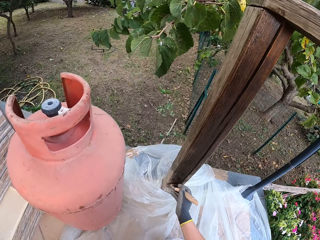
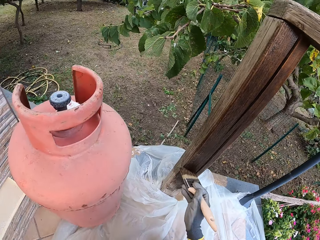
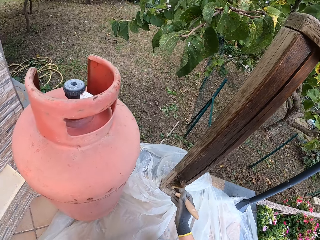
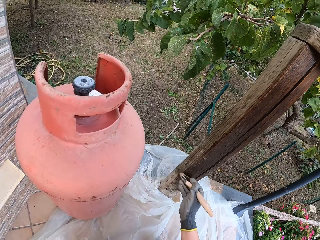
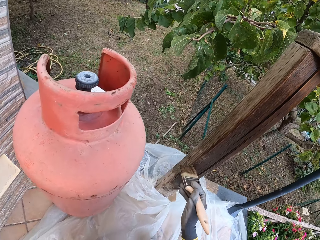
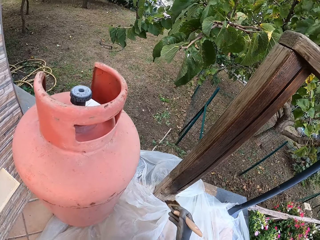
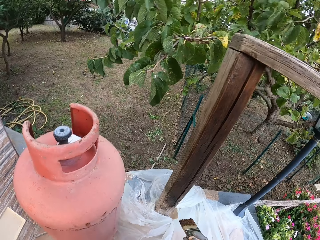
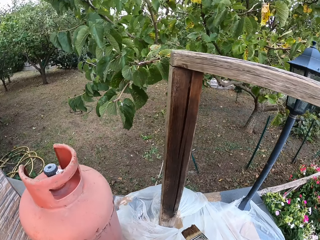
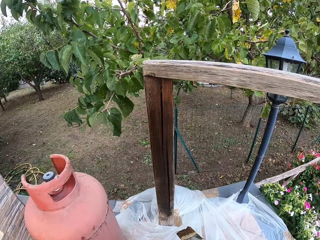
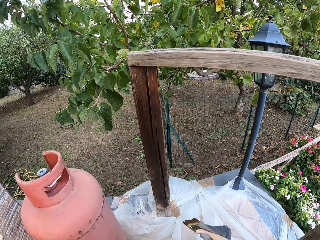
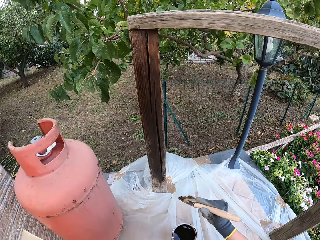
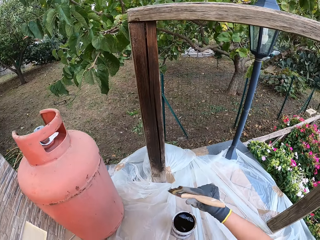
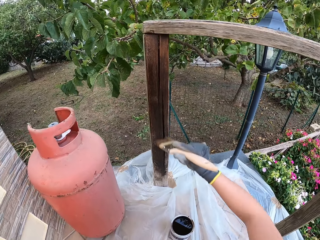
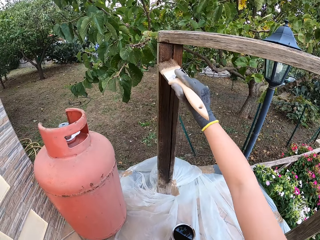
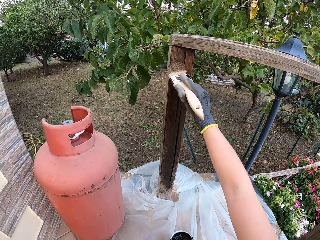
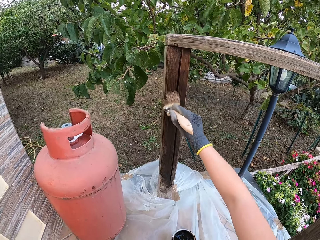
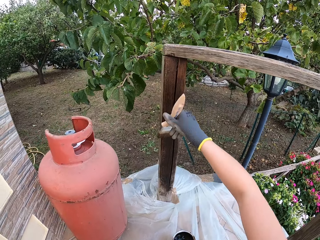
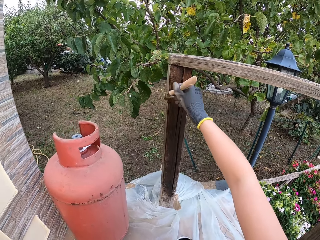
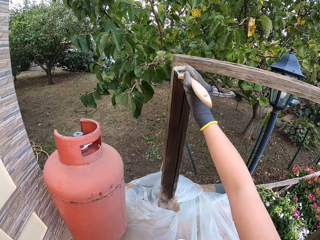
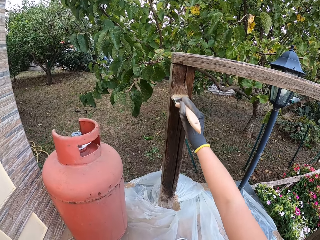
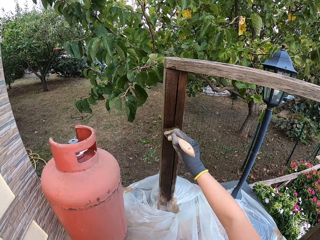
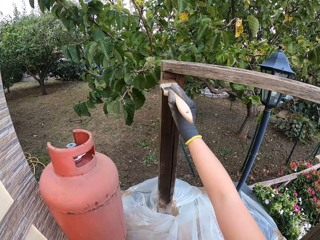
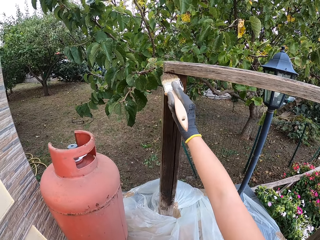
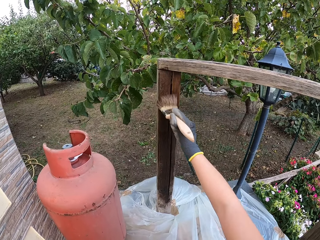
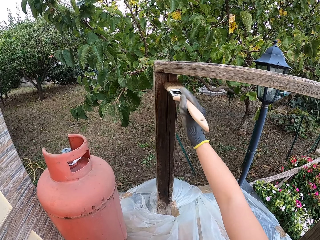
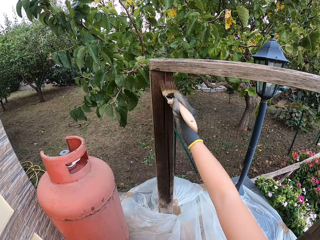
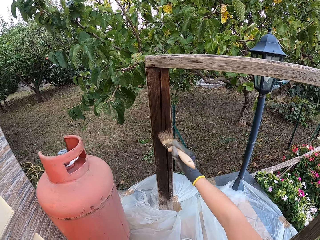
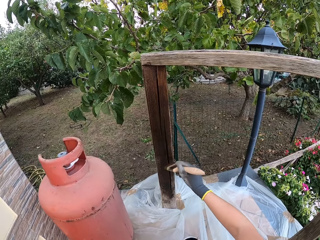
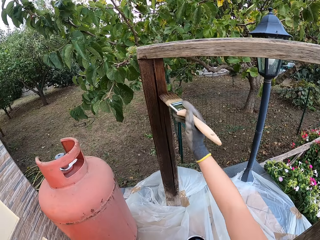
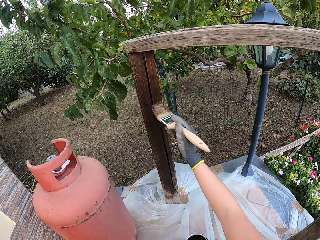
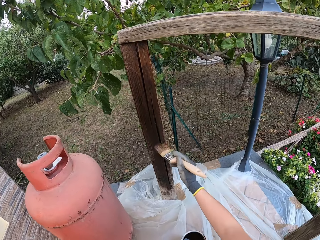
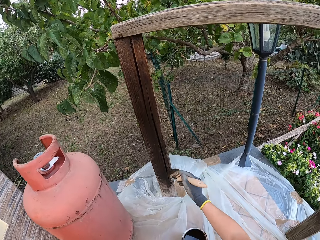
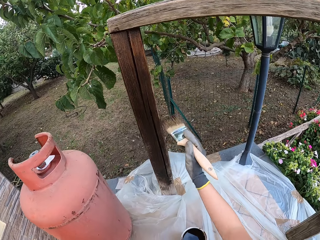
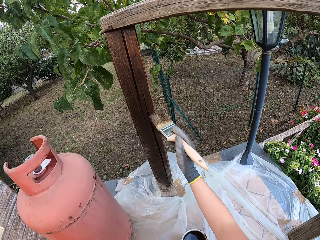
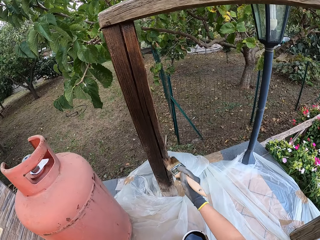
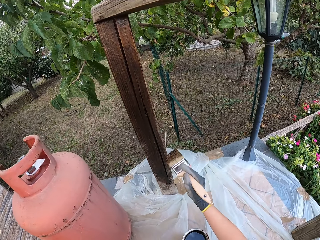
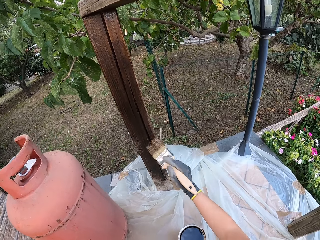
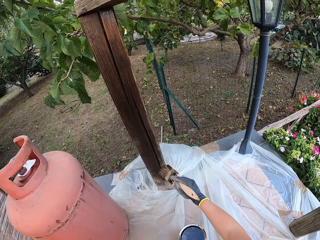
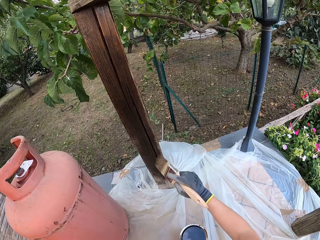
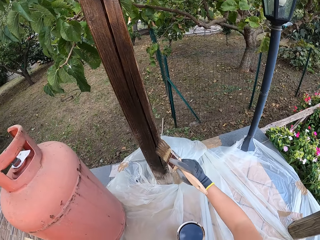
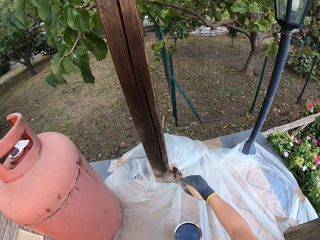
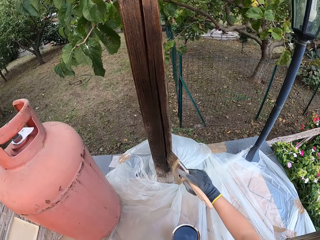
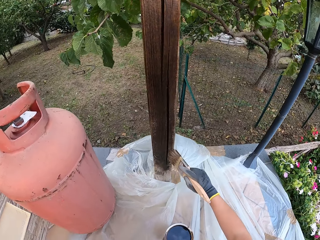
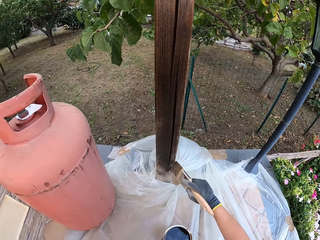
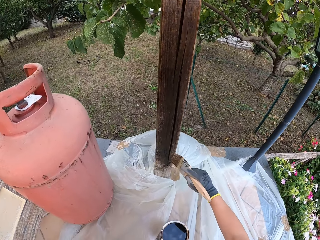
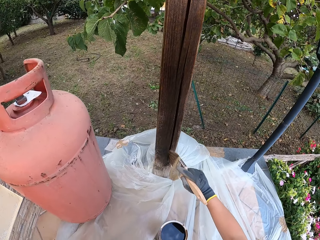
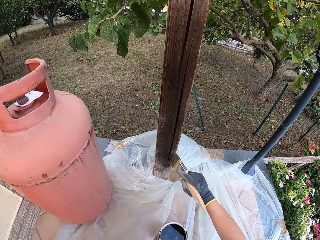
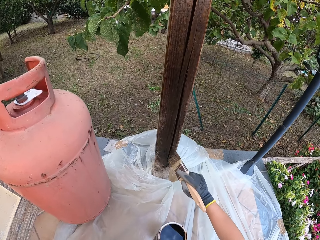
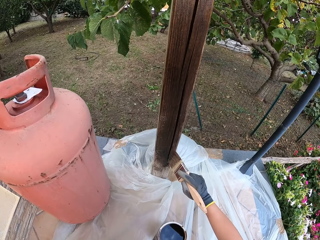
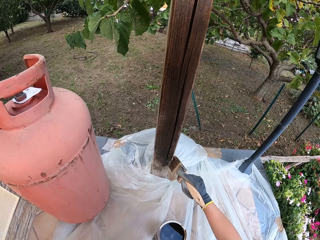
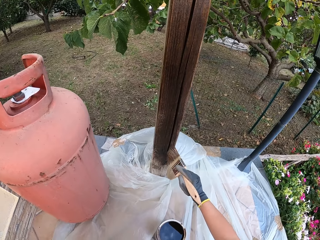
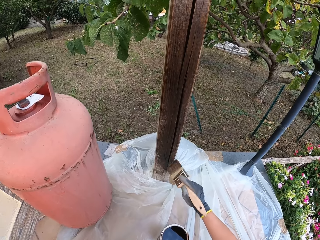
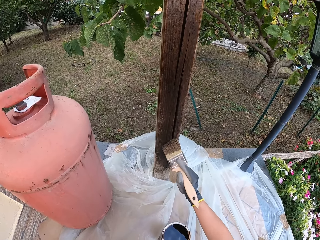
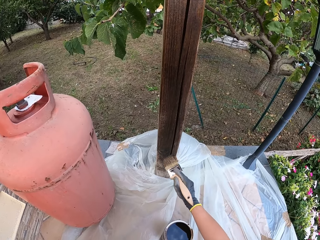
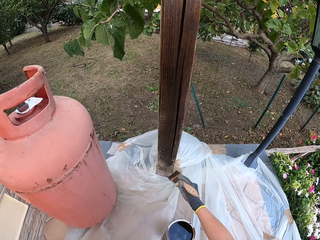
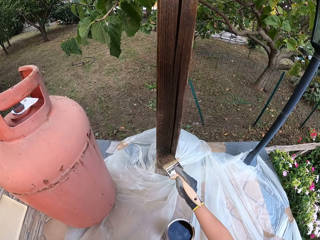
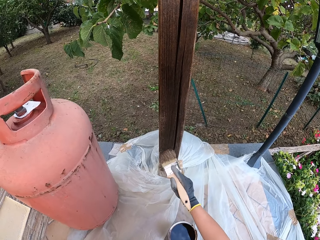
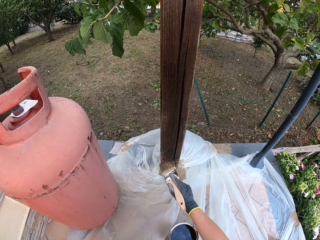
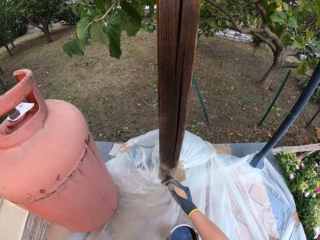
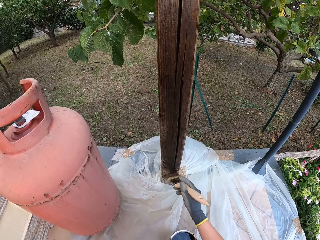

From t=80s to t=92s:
The camera wearer holds the paint brush. They paint the balustrade.

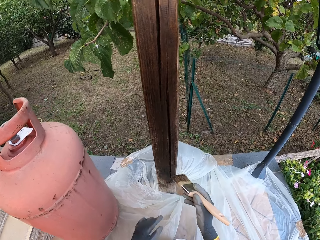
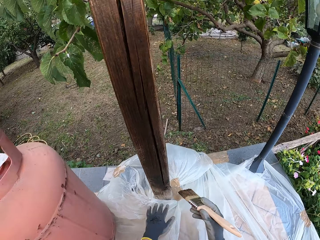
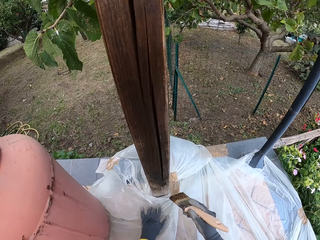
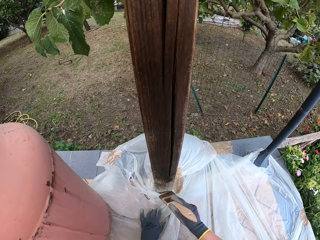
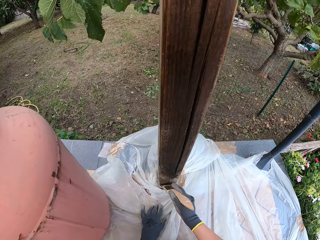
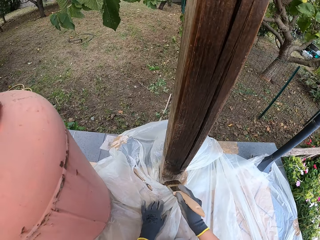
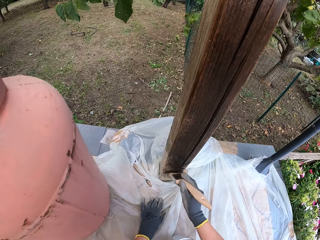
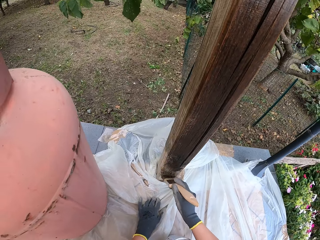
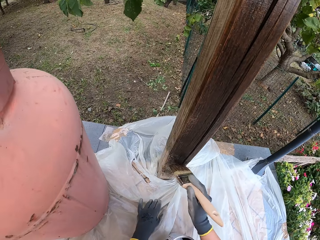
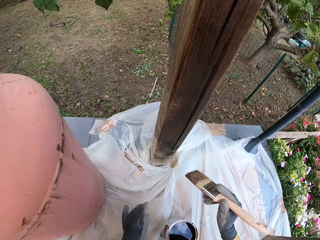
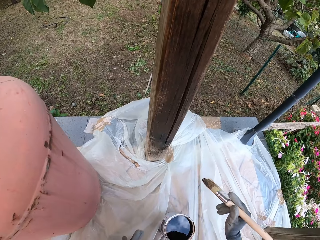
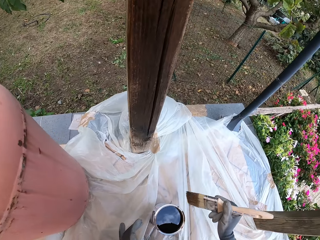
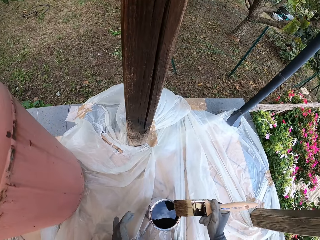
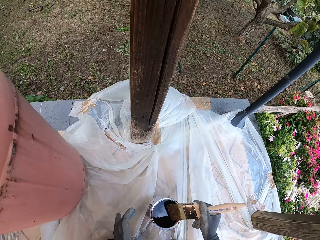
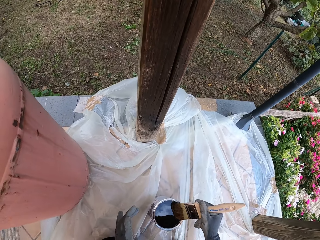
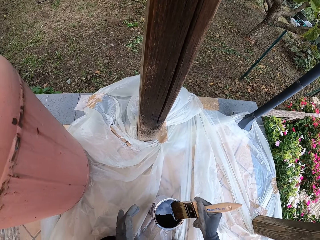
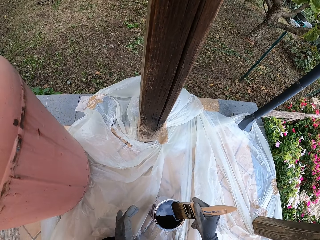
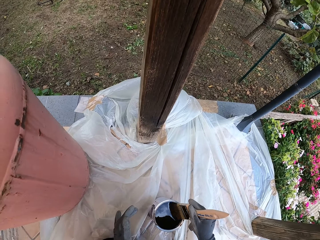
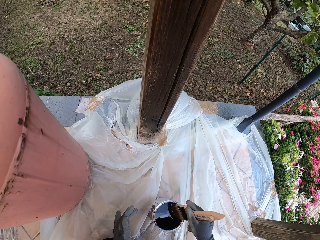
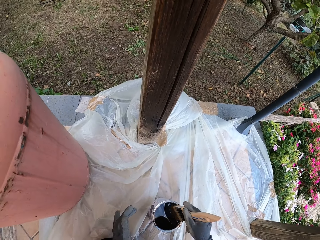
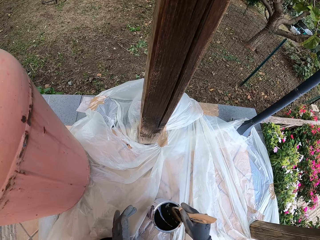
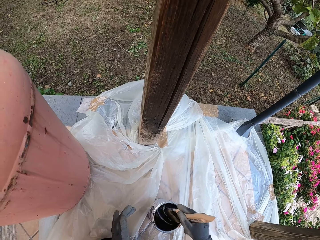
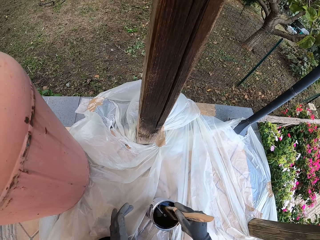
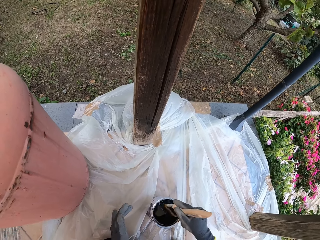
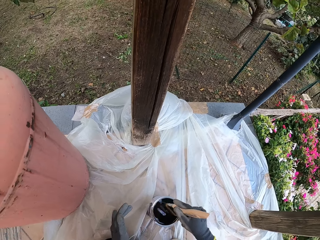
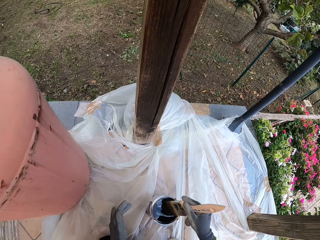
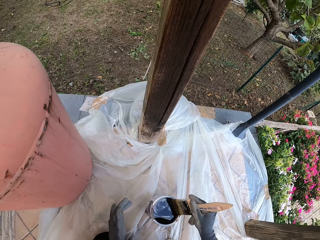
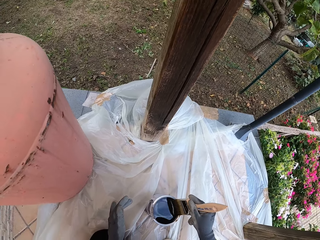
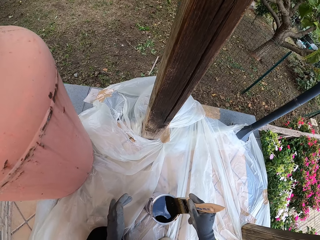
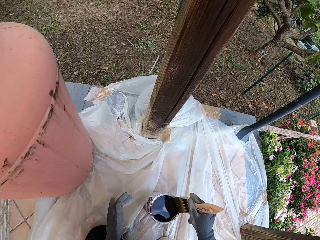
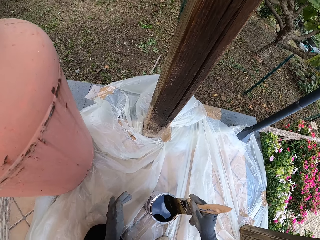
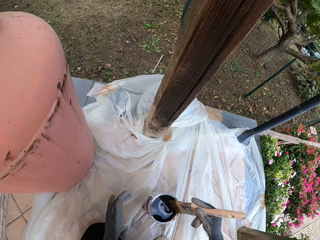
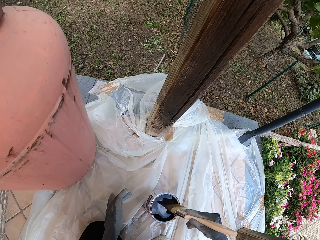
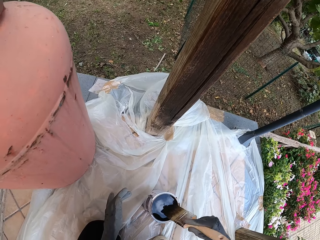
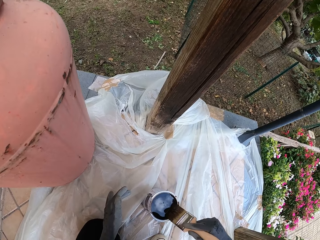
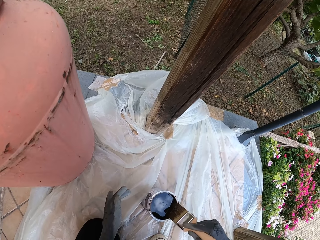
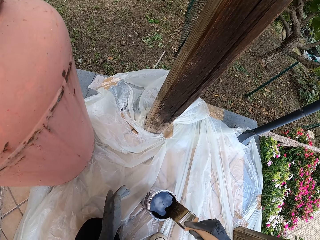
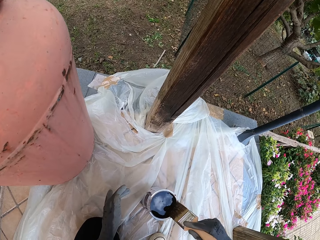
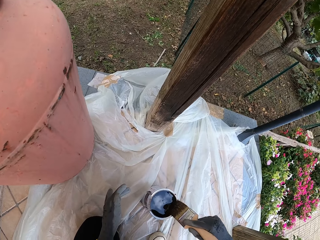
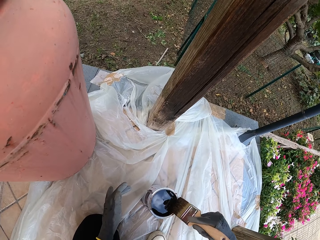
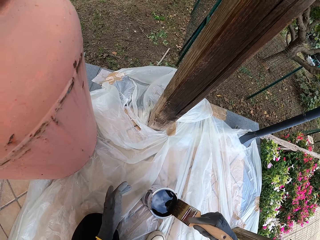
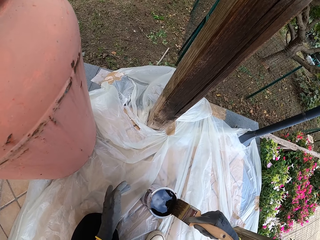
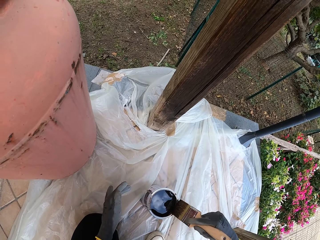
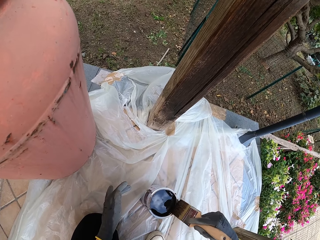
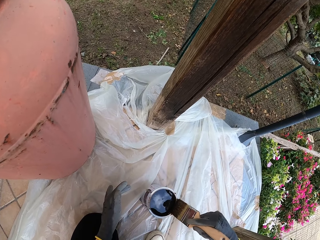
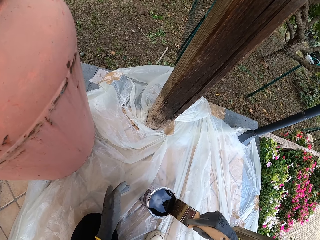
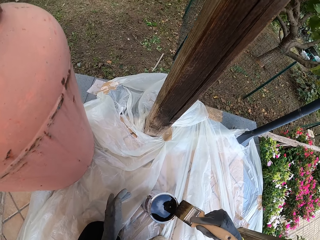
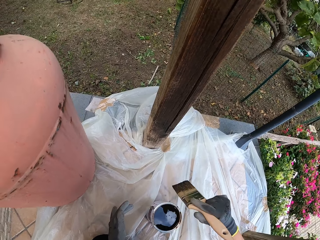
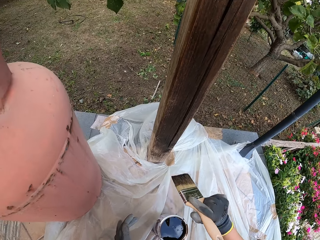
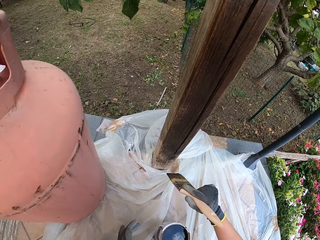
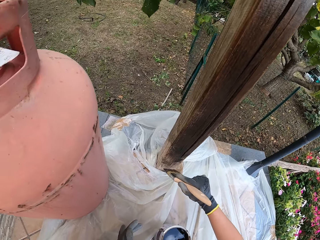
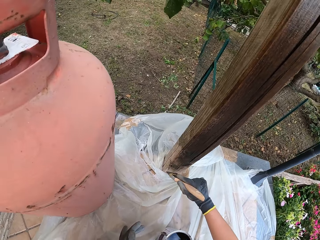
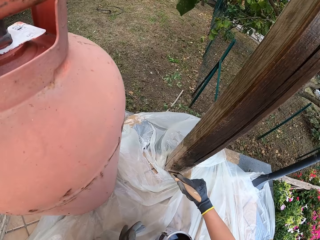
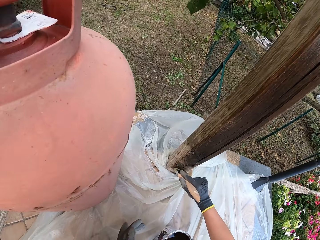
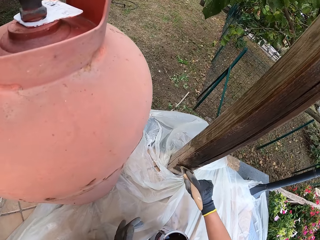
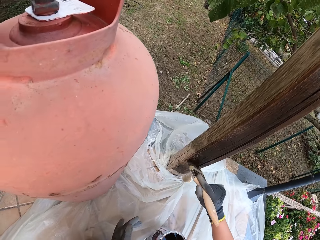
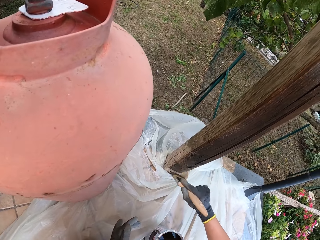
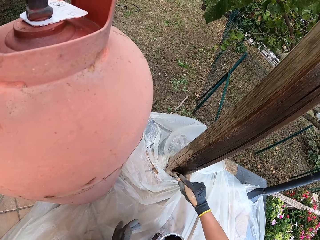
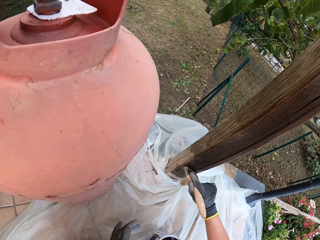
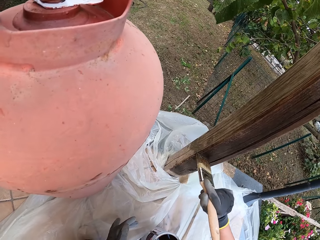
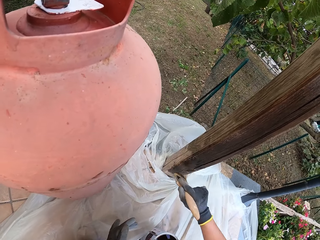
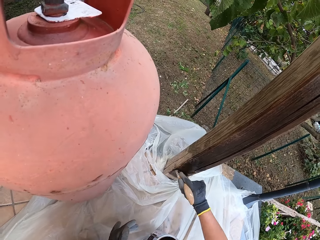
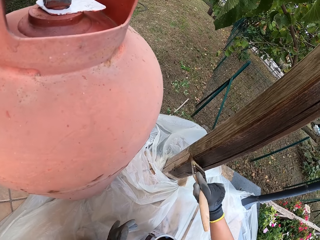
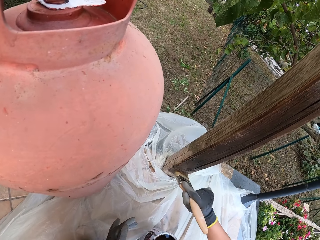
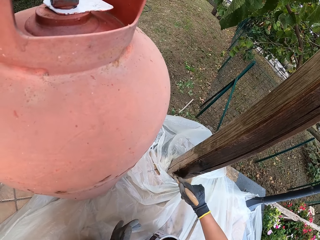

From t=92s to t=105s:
The camera wearer draws paint from the paint can with a paint brush. They paint the balustrade.
